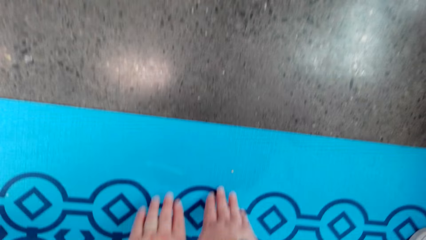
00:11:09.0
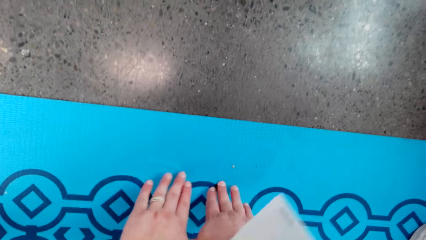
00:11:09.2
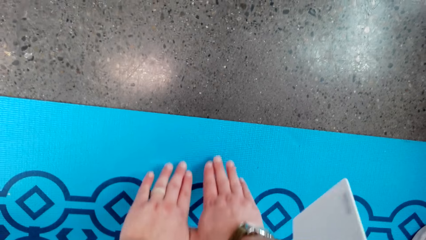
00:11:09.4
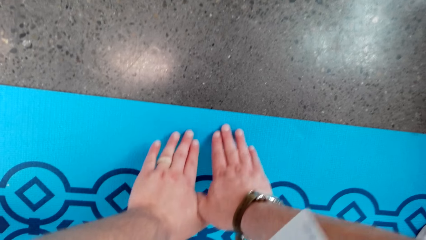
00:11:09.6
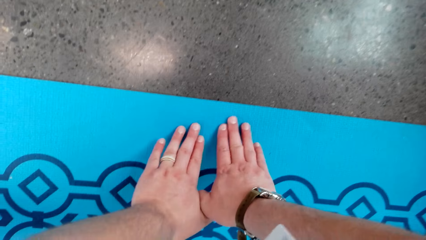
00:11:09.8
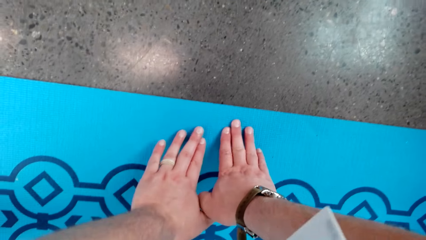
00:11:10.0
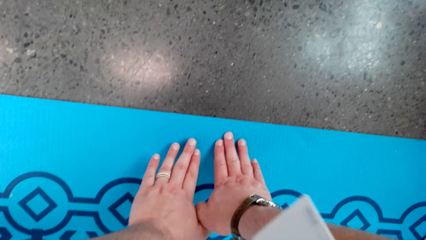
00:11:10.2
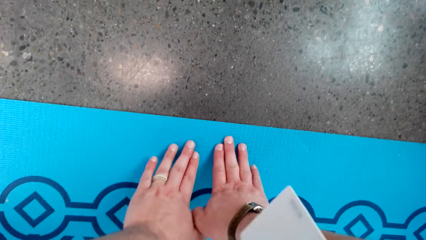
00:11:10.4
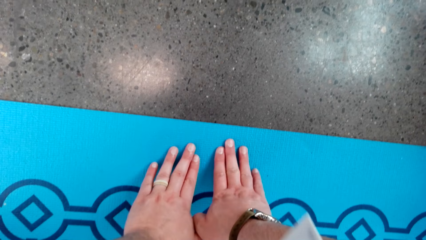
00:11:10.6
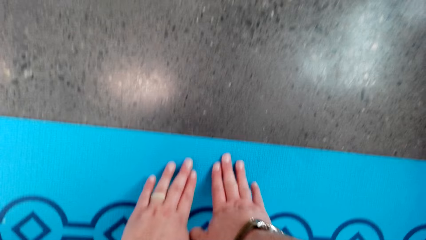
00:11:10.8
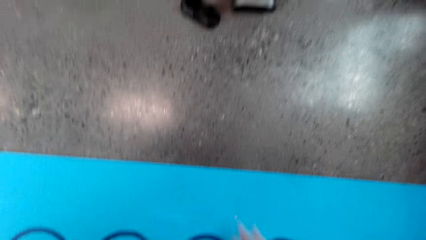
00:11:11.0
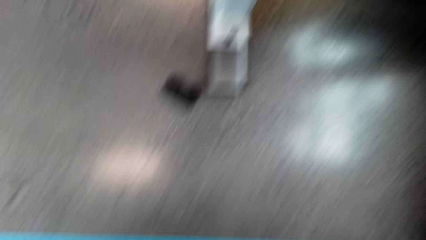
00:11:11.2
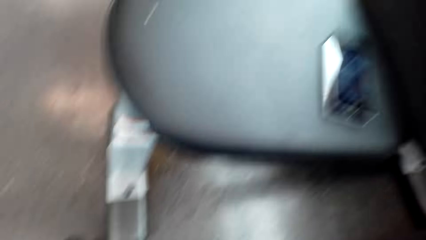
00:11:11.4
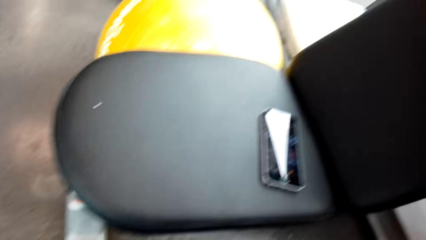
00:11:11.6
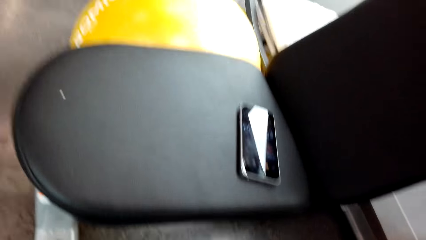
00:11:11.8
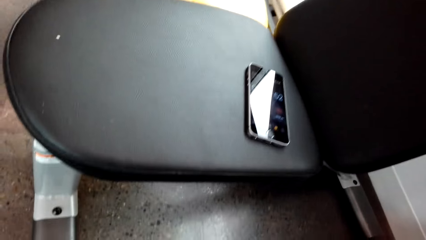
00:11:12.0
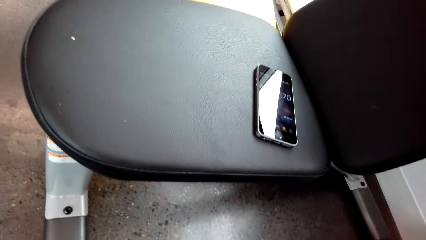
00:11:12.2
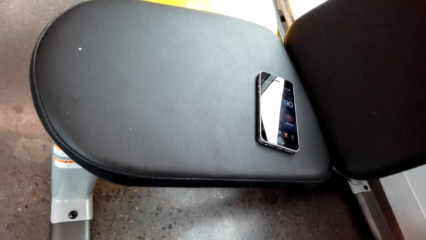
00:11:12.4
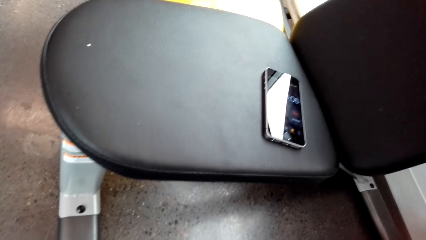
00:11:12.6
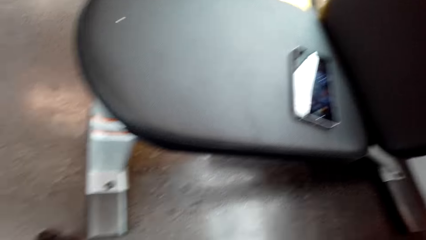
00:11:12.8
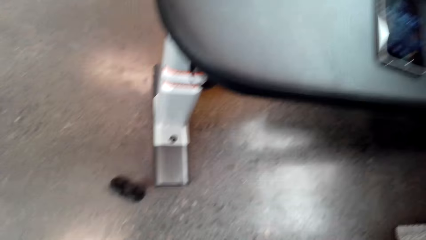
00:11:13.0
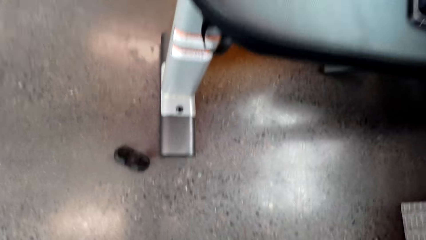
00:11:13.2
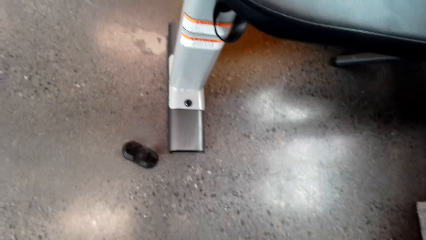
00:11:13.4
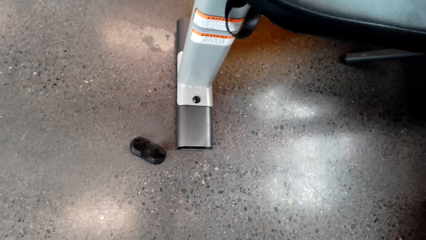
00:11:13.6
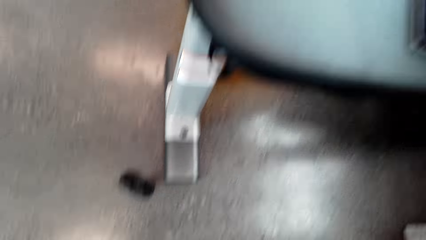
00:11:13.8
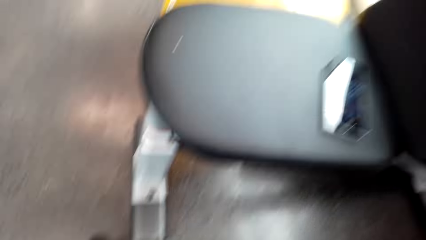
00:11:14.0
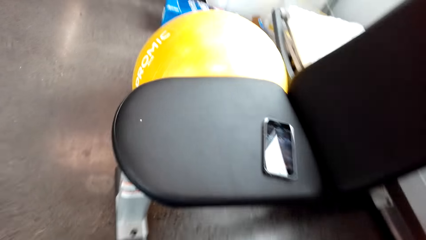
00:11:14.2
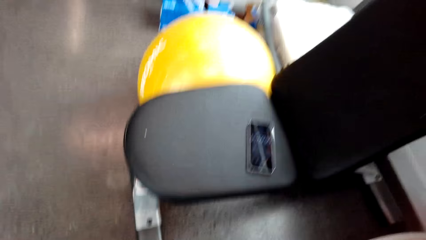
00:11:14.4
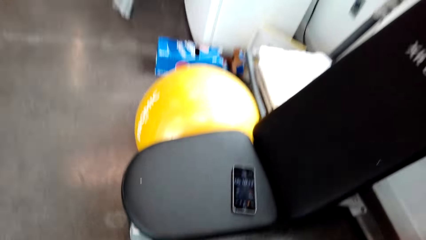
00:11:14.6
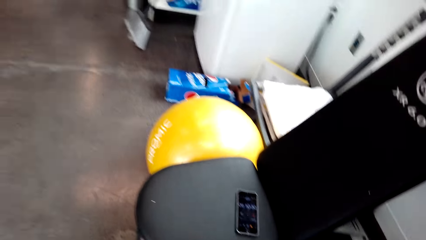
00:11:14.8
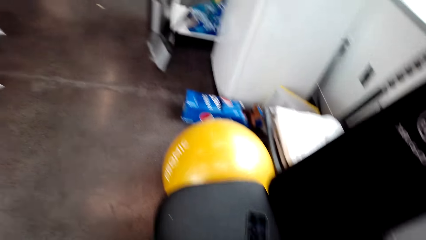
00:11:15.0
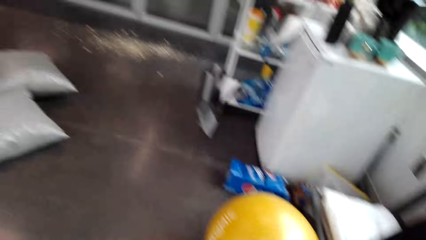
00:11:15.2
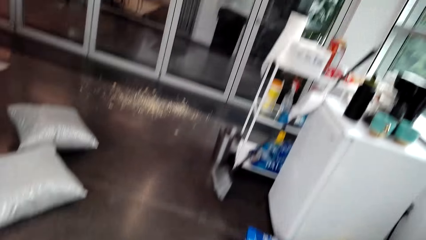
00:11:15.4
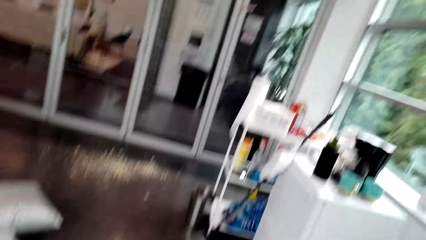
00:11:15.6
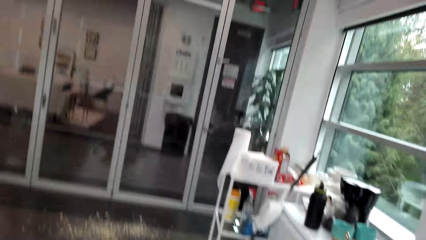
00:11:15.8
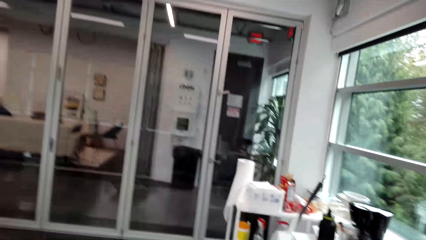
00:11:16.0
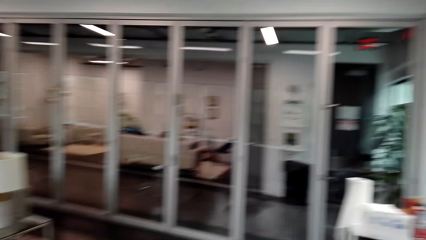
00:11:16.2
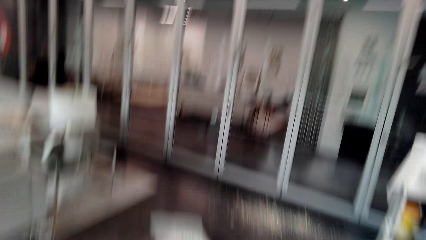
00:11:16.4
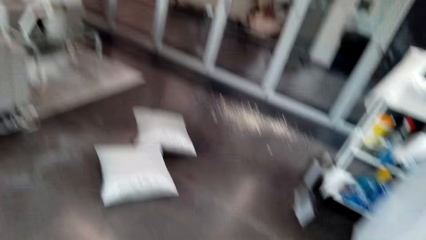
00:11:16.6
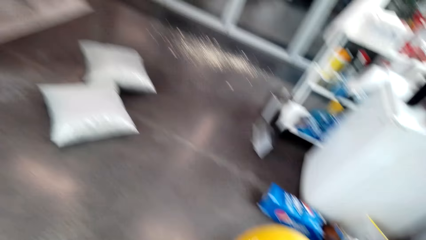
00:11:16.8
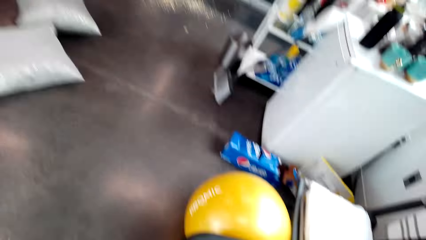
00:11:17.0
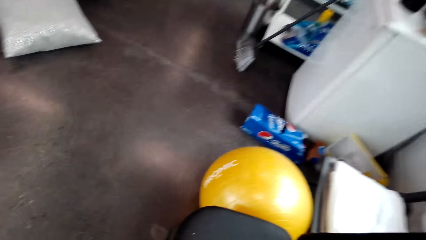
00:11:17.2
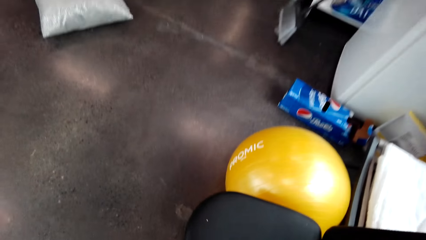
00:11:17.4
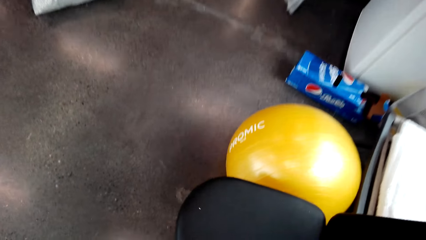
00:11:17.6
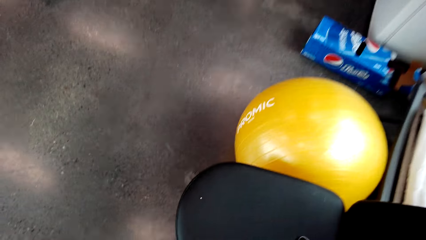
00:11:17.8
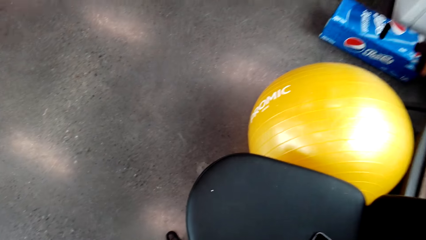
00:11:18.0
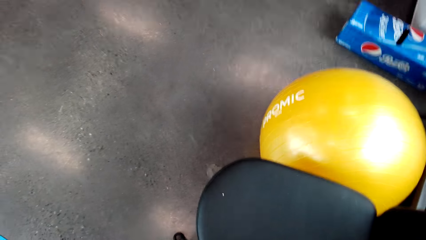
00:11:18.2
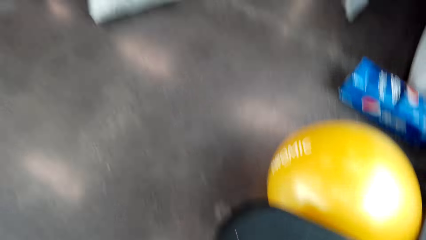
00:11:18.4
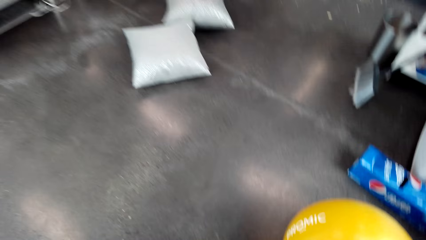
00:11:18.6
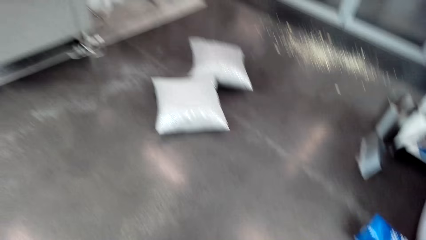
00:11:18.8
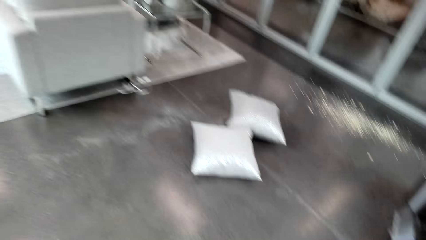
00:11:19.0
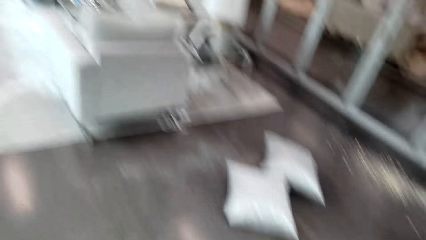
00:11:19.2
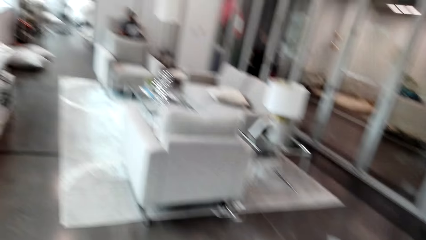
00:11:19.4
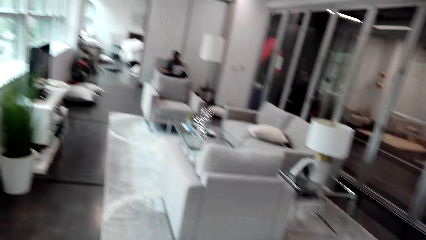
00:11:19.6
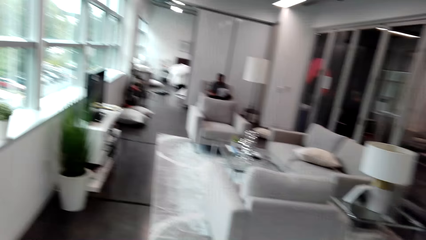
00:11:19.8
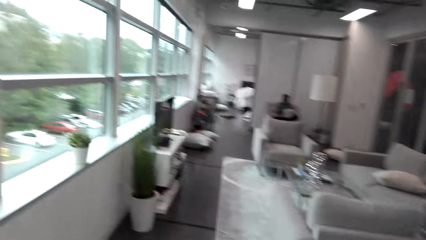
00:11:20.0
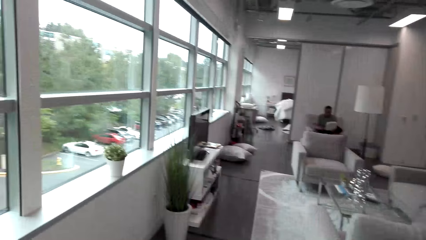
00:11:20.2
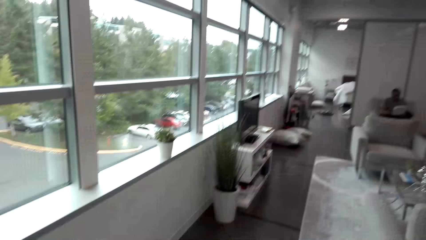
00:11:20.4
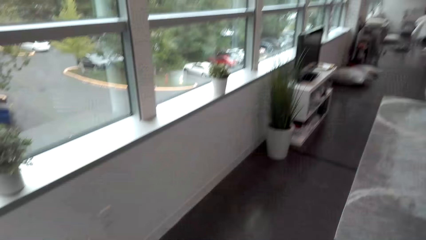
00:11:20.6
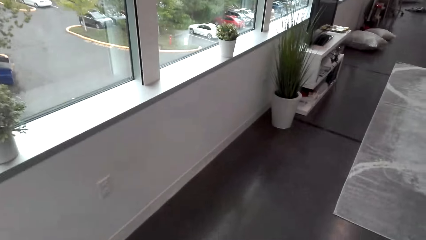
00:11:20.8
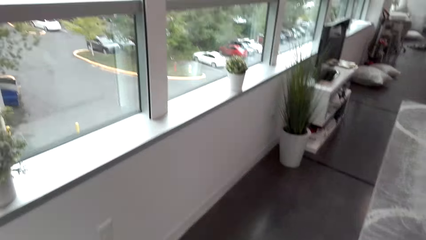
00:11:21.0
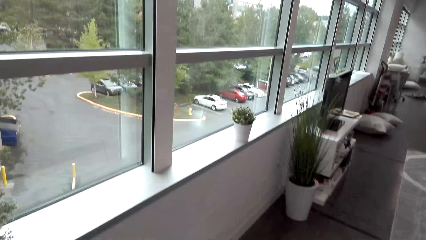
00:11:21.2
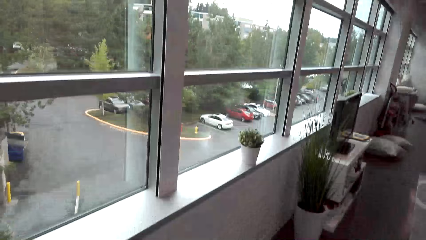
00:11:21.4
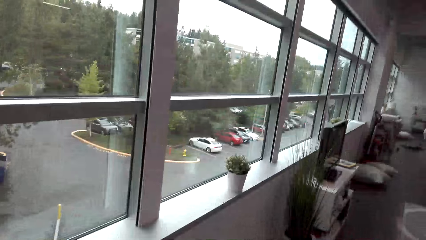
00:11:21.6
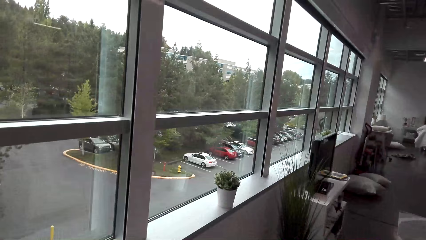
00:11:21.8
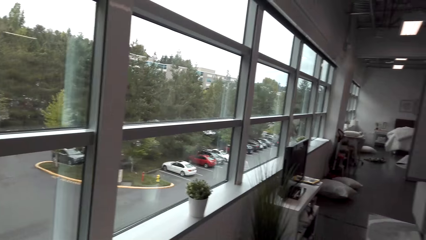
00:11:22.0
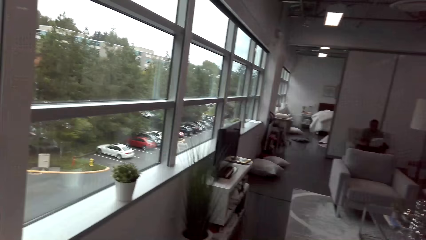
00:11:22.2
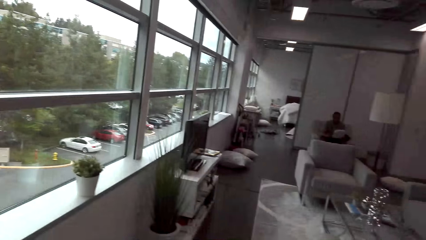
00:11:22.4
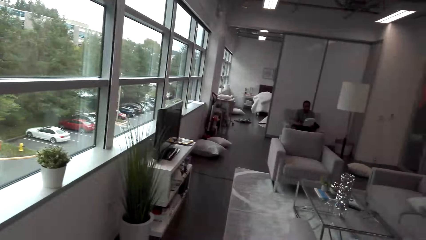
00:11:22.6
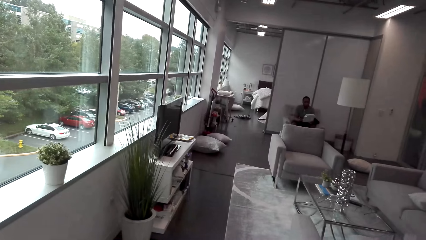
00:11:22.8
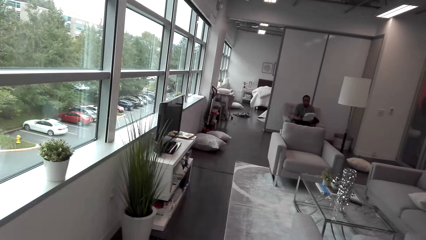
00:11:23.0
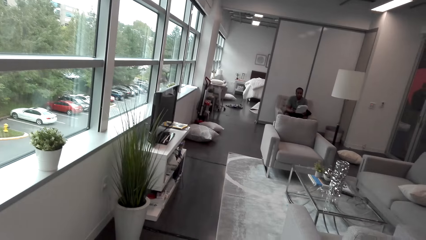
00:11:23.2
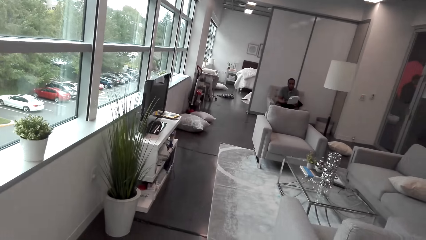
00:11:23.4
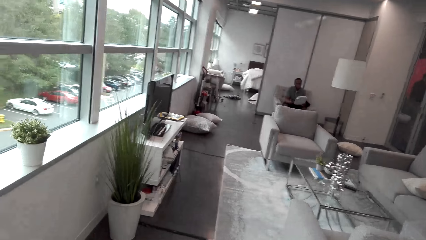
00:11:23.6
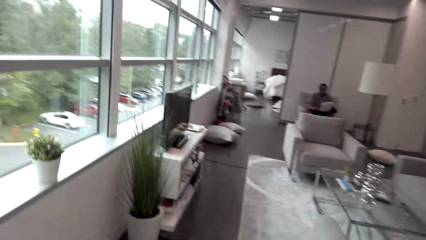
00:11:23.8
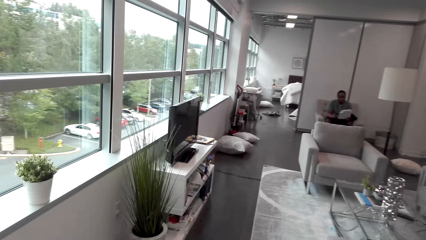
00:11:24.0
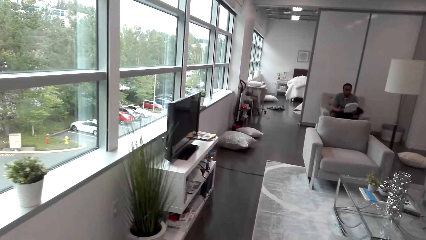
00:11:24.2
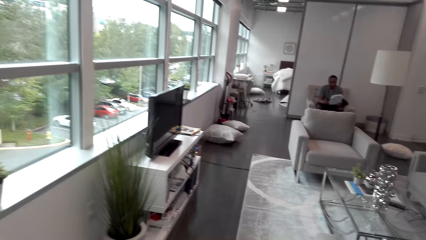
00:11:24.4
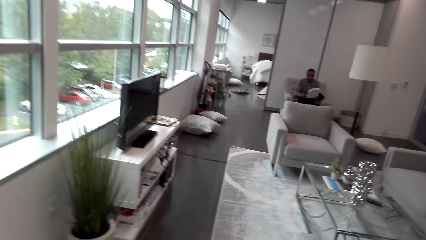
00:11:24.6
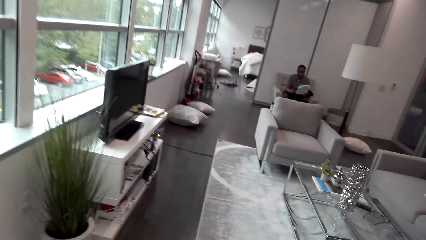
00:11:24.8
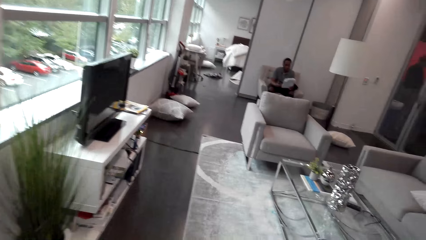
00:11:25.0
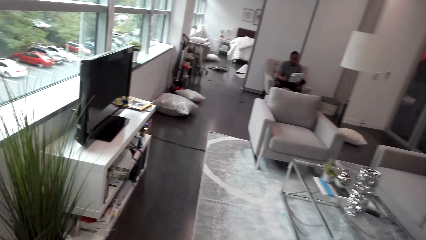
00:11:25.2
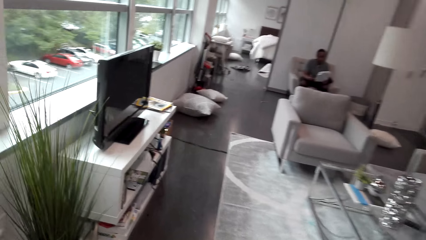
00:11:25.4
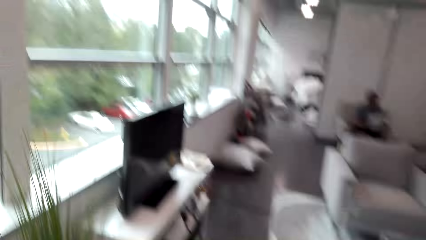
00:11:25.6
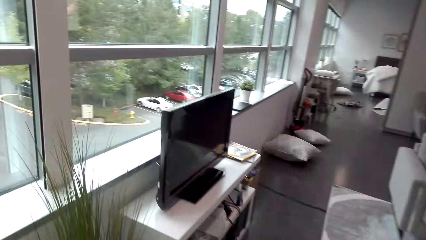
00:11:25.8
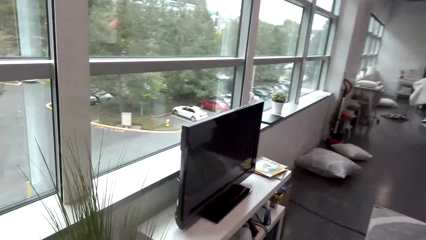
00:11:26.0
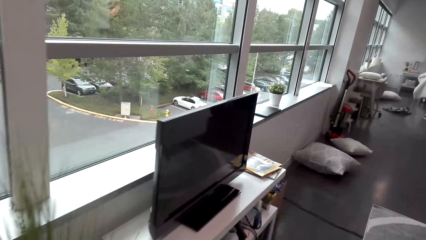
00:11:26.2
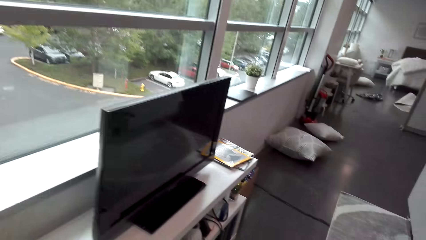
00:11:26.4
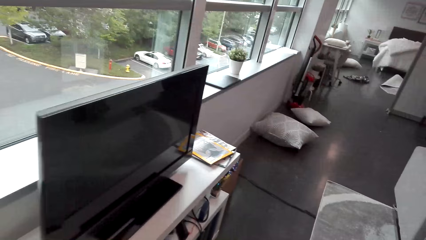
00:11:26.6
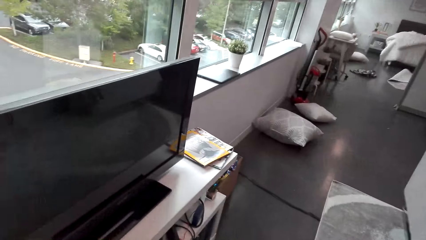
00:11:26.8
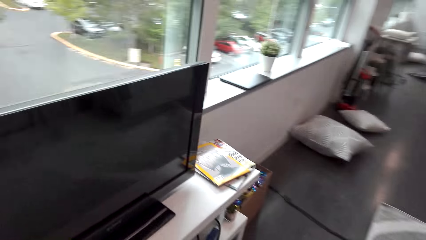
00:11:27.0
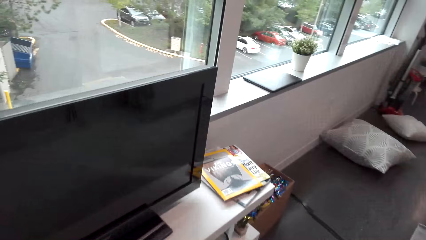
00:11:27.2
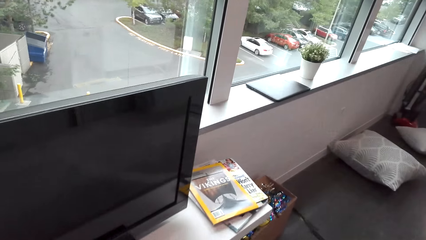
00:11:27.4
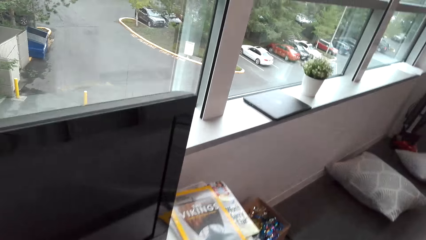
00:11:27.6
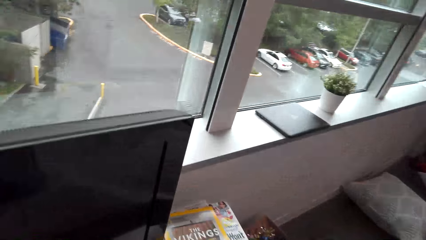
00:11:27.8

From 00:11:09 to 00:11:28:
The camera wearer looks around. They hold the floor. They look around. They walk around the house.
